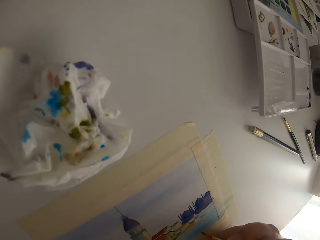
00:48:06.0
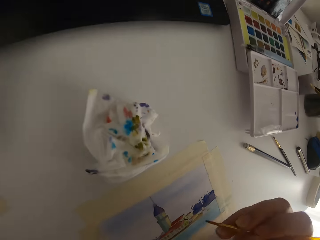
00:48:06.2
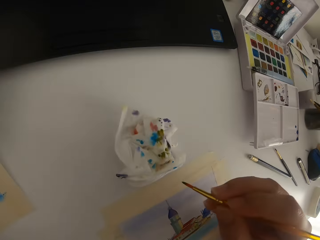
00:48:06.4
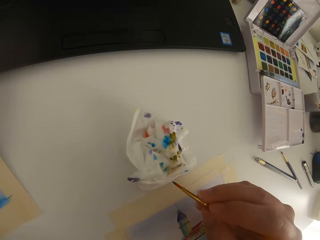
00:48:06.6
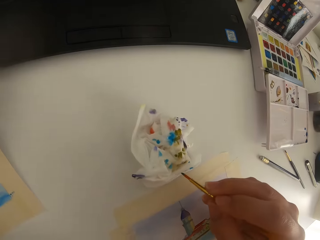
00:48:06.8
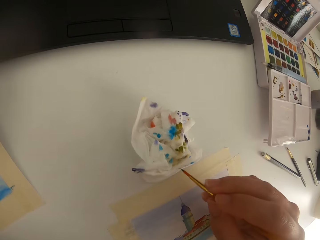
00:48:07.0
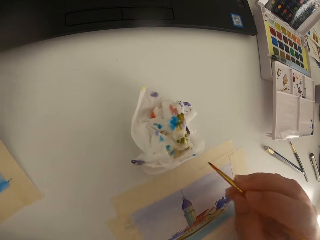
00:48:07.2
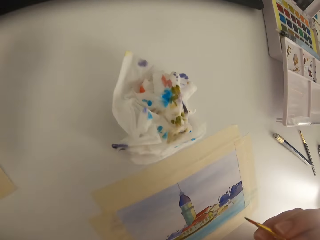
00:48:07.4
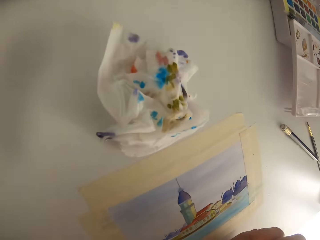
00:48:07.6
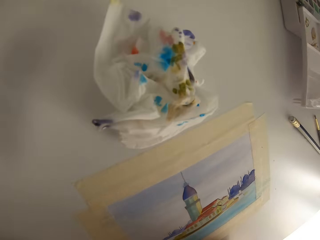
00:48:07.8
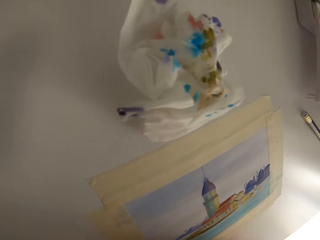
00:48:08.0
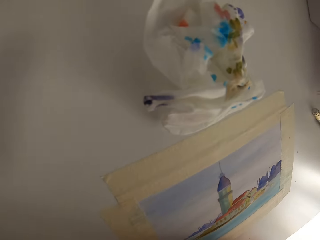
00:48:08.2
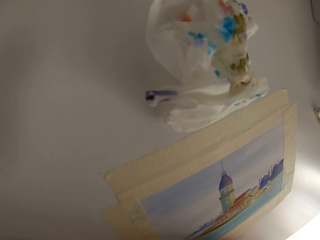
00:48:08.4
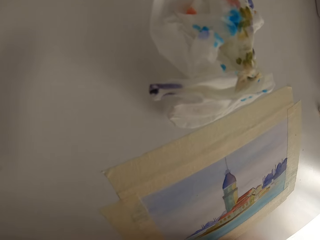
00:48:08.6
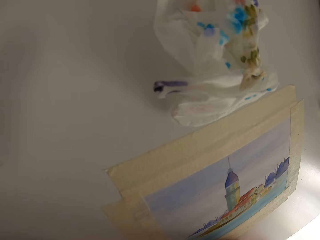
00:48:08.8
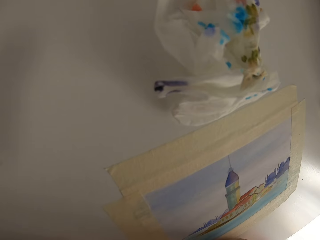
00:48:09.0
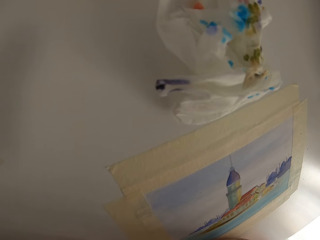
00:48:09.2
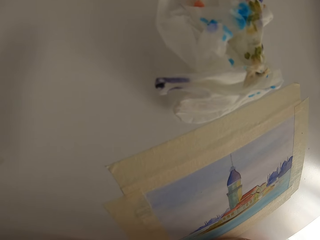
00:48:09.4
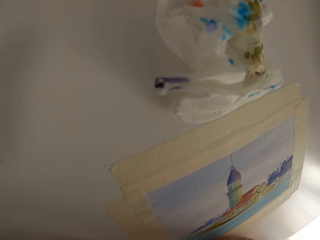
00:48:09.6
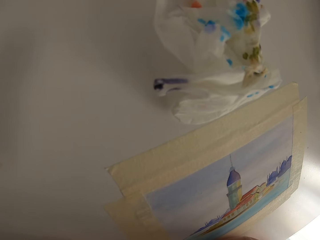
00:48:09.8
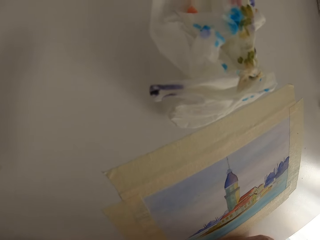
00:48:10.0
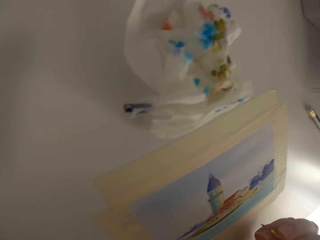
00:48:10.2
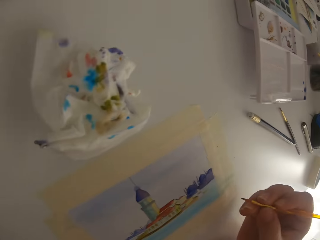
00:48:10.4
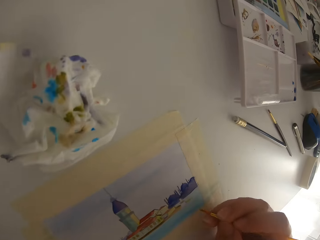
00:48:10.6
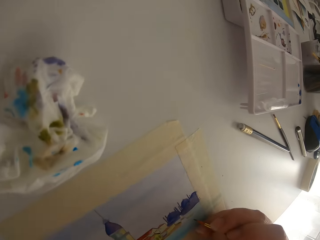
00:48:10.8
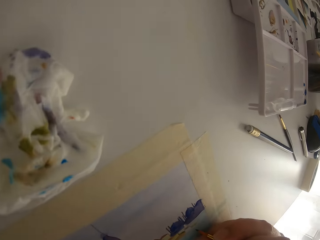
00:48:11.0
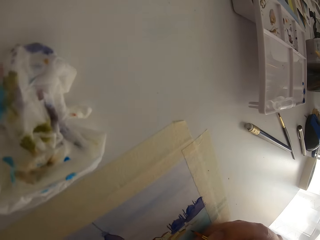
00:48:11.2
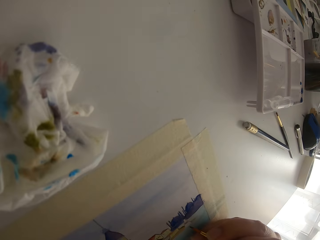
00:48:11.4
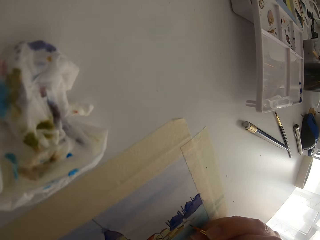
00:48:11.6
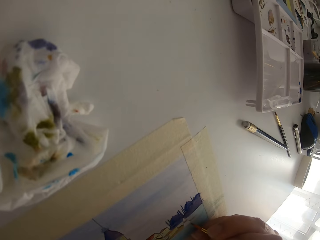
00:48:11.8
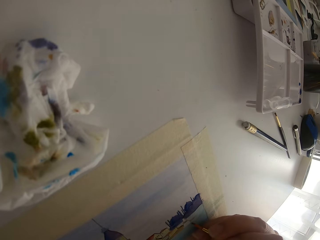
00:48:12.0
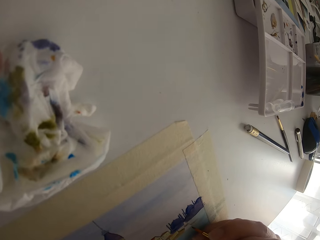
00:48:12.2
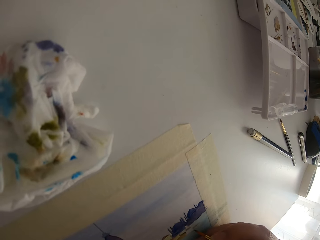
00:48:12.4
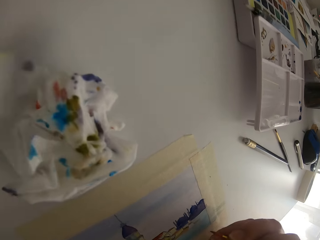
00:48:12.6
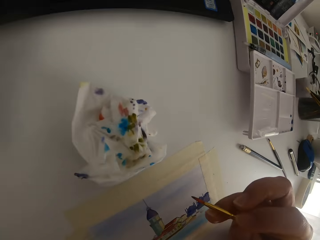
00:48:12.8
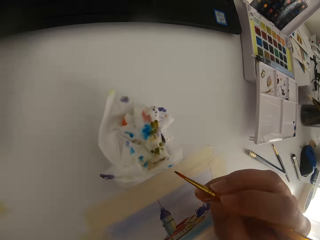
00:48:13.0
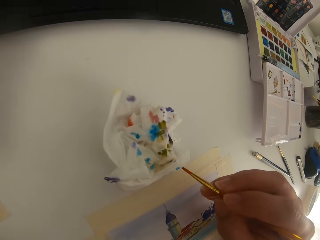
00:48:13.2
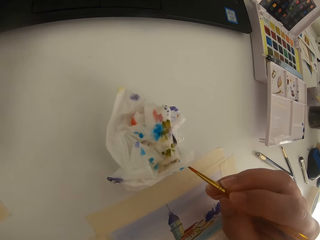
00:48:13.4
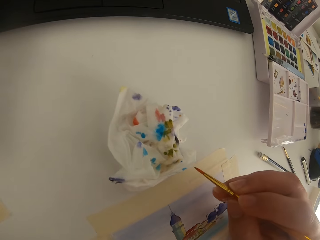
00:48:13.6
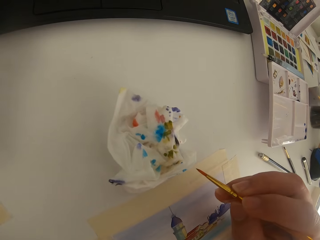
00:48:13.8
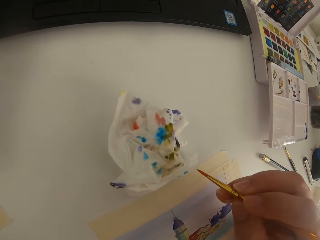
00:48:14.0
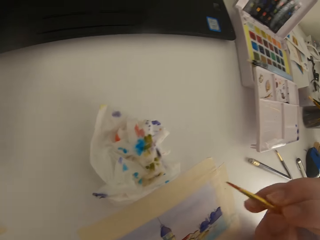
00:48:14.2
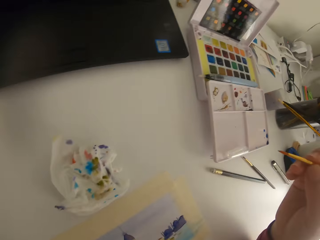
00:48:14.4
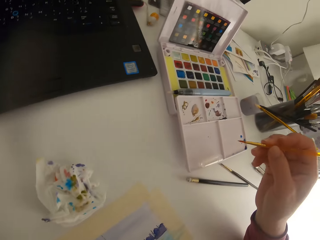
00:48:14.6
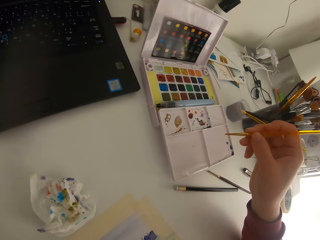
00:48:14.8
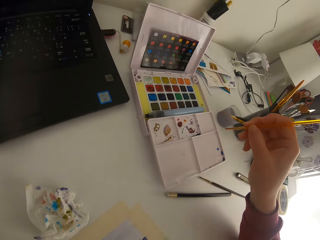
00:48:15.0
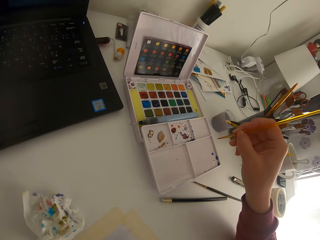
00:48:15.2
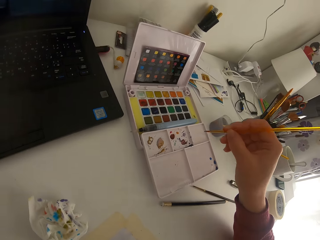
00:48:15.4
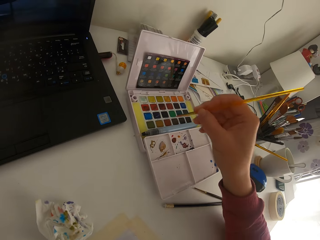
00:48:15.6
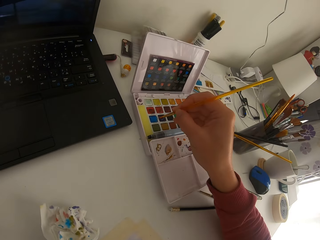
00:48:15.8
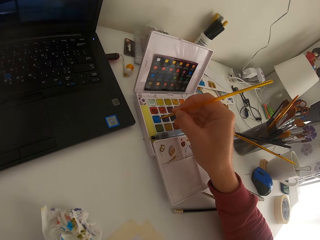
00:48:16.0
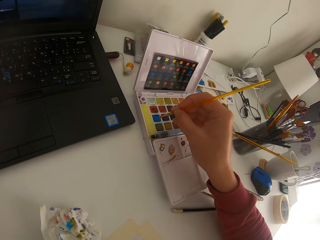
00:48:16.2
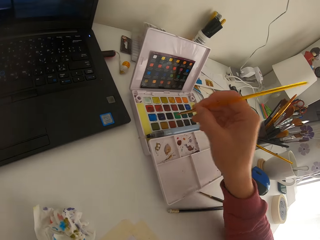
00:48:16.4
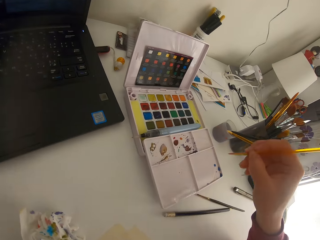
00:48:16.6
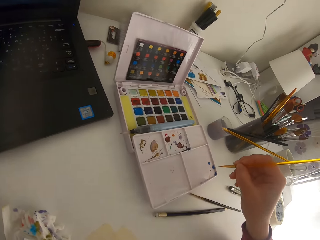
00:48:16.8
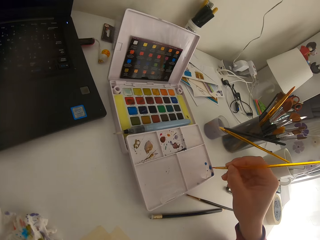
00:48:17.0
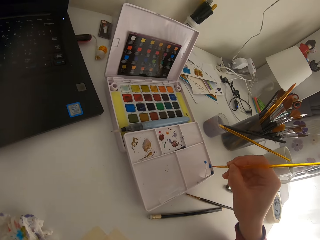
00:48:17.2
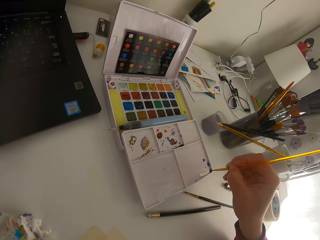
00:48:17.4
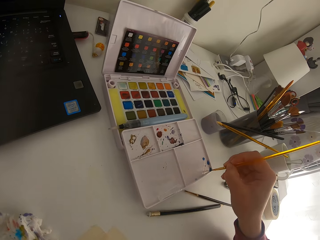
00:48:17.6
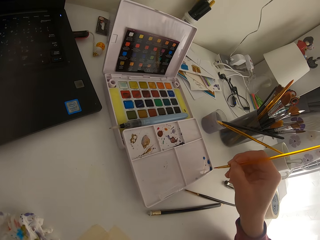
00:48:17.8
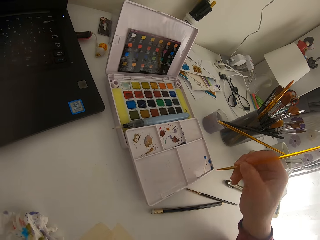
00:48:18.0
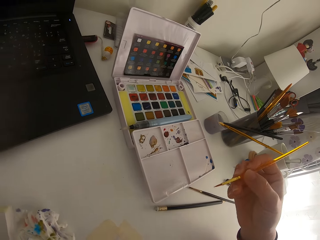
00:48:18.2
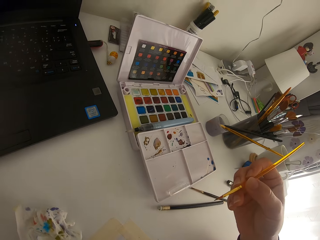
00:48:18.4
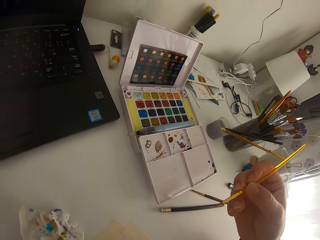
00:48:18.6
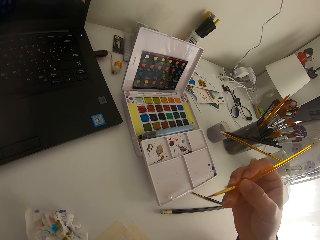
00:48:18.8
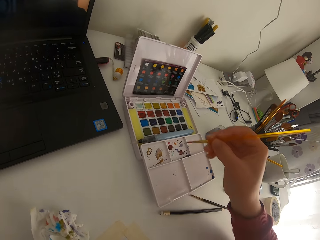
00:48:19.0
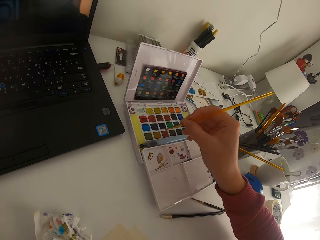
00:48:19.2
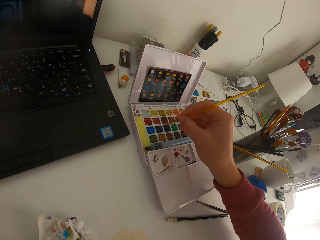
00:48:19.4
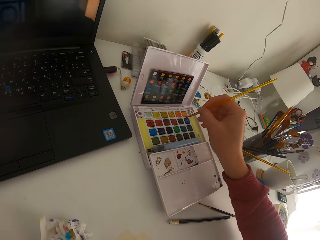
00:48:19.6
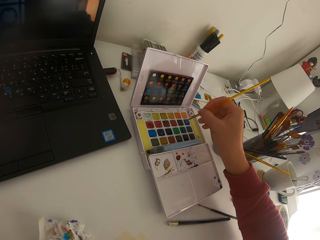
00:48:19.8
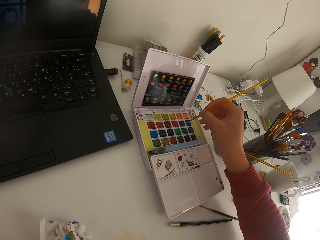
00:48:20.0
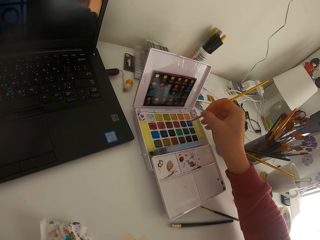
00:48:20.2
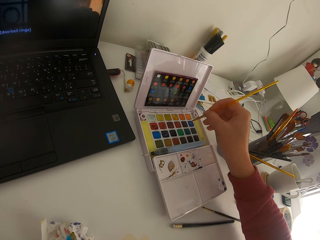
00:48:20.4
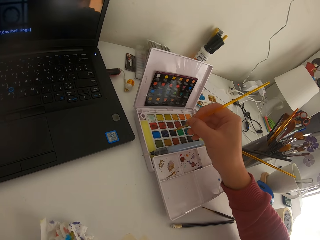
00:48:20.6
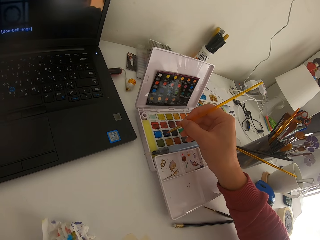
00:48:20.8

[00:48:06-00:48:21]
The camera wearer paints on a paper. They wipe the brush on a tissue paper. They paint on the paper. They wipe the brush on the tissue paper. They touch the paint brush on solid watercolor. They touch the brush on paint on a palette.

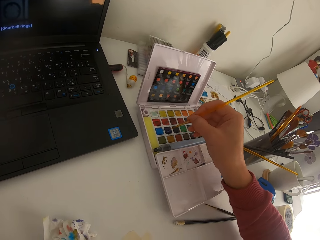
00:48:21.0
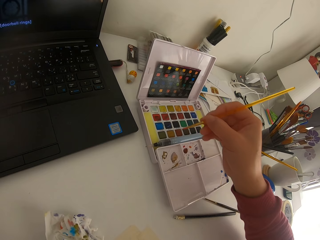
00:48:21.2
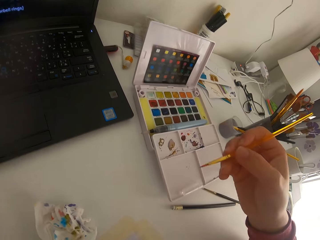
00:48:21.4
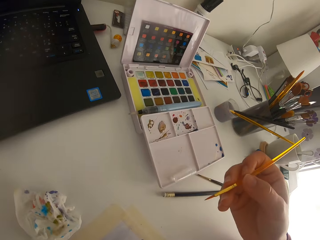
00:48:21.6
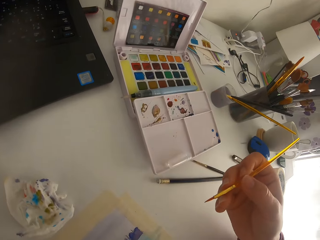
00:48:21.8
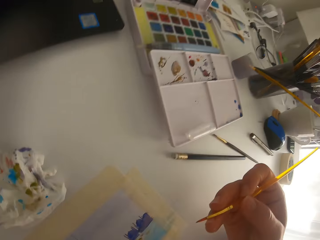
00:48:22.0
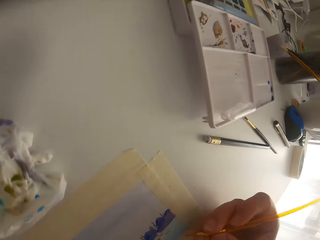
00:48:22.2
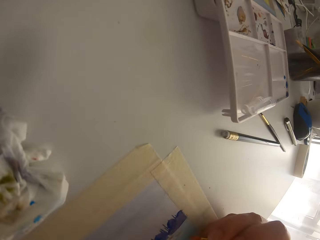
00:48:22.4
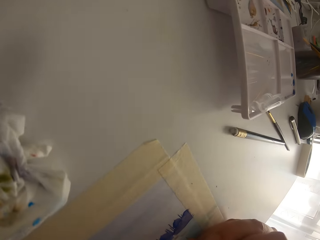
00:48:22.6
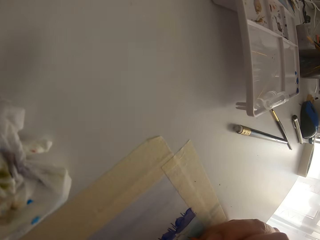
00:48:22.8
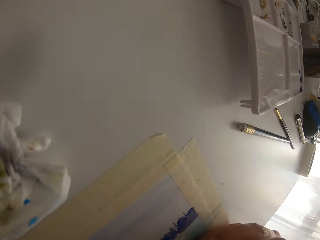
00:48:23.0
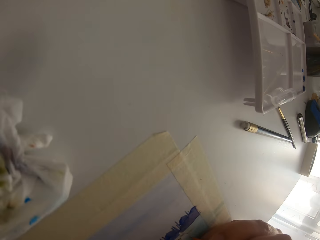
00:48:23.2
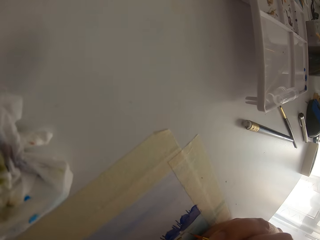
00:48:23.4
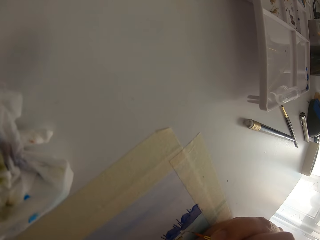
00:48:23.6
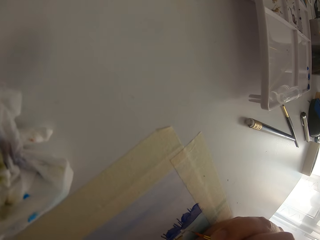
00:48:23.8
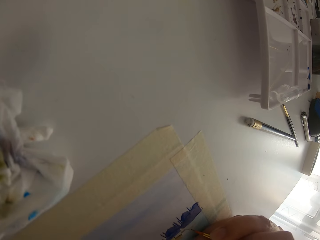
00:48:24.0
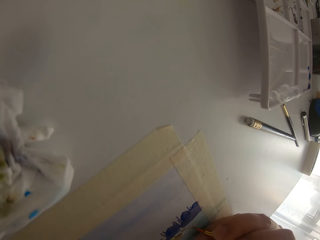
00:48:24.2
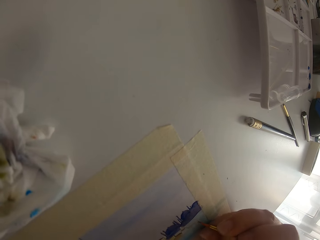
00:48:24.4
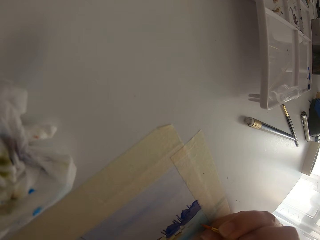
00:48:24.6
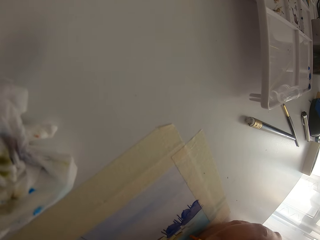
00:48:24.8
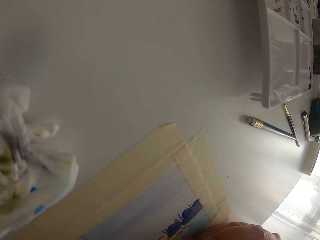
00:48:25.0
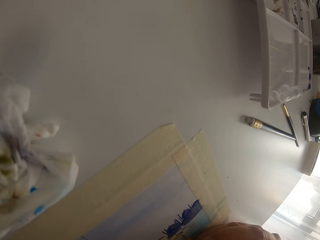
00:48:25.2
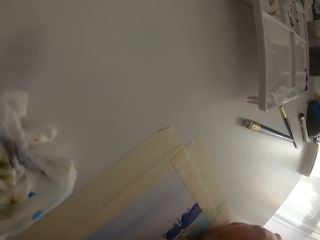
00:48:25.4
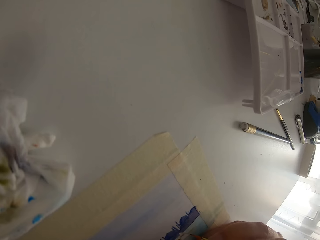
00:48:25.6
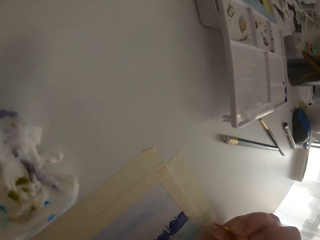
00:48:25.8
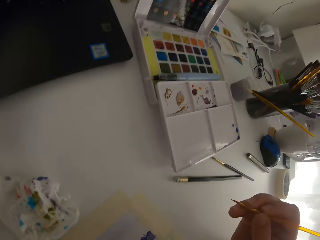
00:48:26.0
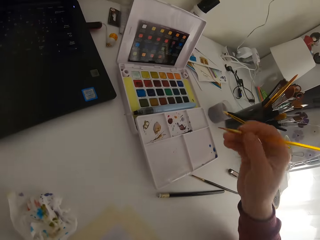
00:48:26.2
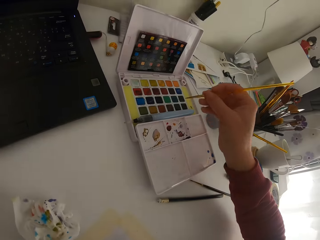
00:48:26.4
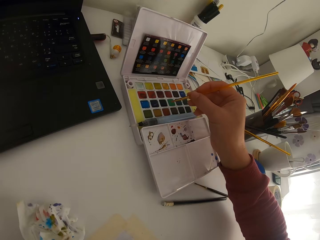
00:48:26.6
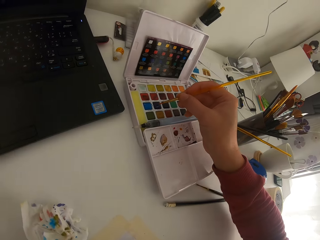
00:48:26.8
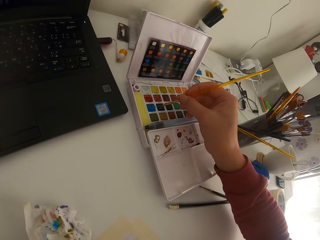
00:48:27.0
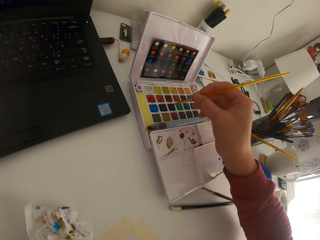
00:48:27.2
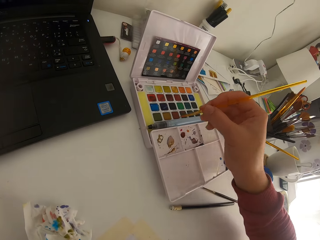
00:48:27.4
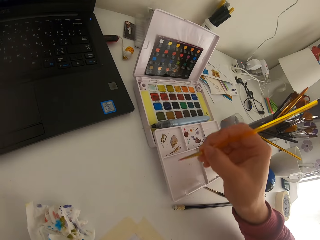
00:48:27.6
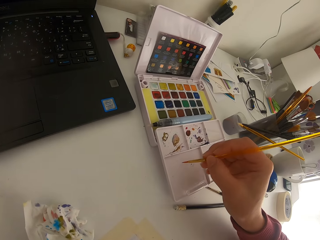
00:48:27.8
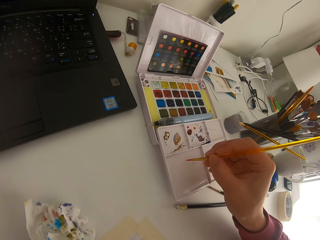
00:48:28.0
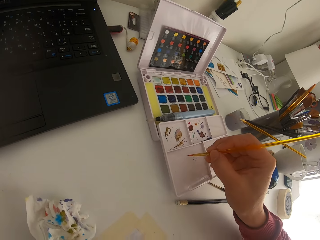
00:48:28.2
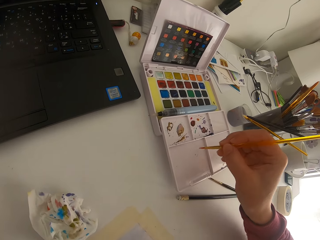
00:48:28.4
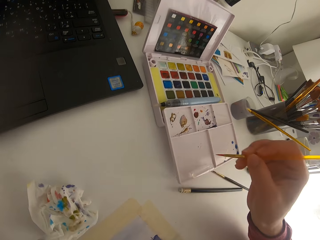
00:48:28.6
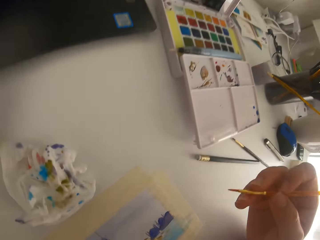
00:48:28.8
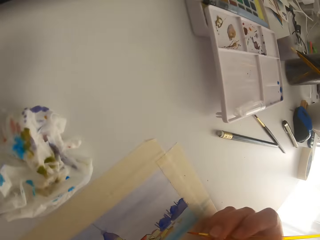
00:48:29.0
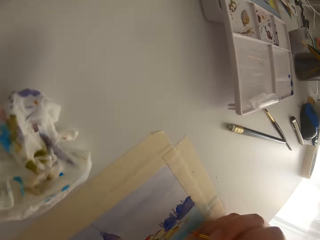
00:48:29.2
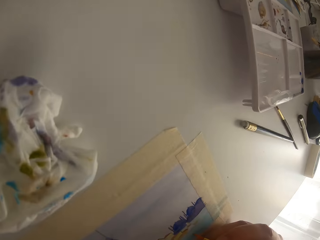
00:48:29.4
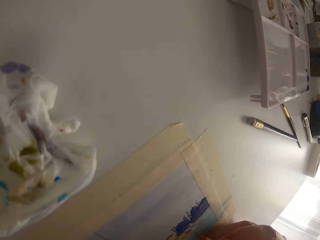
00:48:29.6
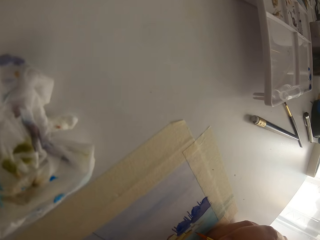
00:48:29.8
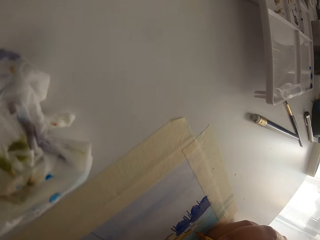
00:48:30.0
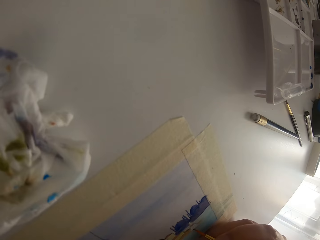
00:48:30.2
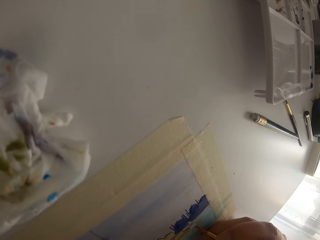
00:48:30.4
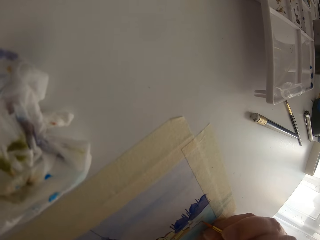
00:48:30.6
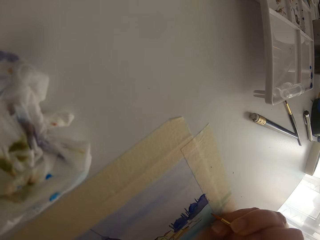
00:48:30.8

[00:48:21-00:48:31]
The camera wearer touches a paint brush on solid watercolor. They paint on a paper. They touch the paint brush on the solid watercolor.
